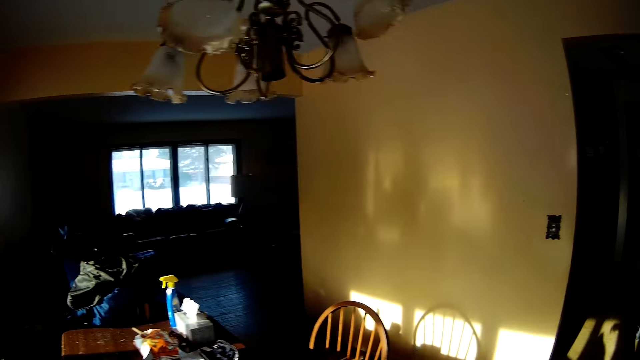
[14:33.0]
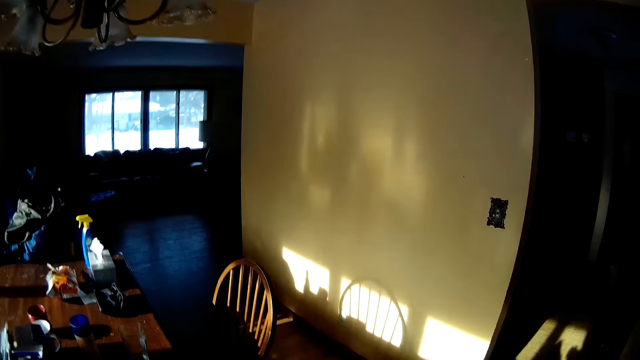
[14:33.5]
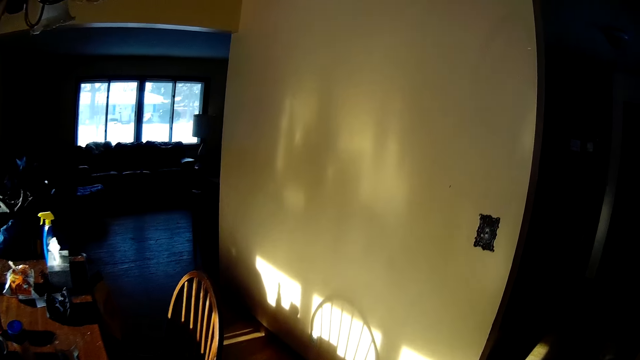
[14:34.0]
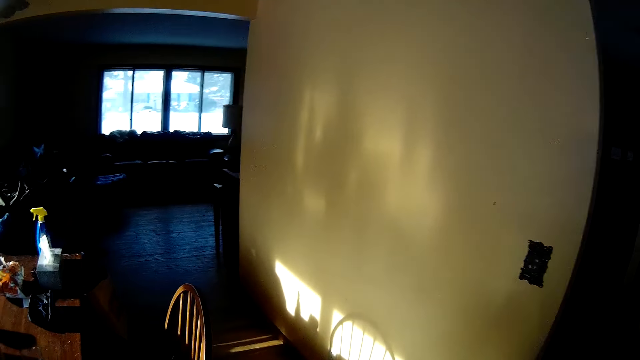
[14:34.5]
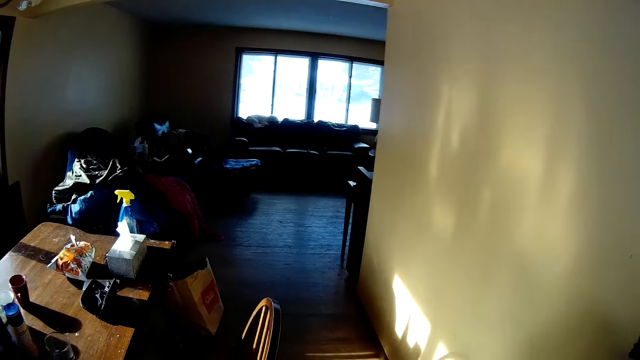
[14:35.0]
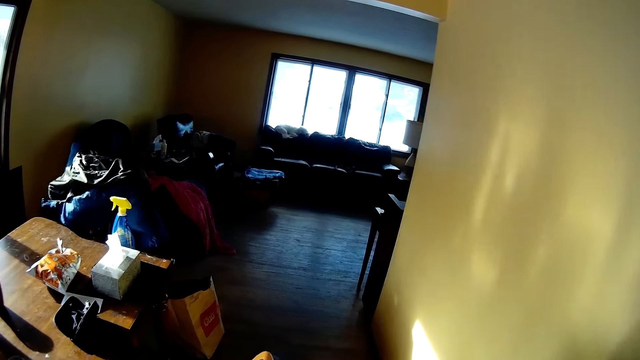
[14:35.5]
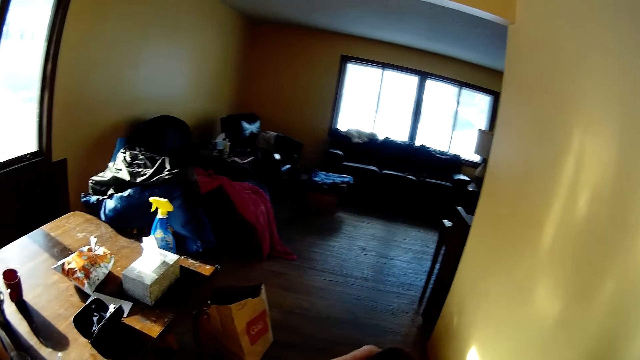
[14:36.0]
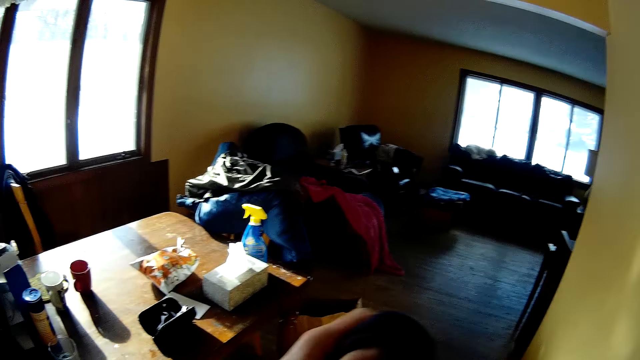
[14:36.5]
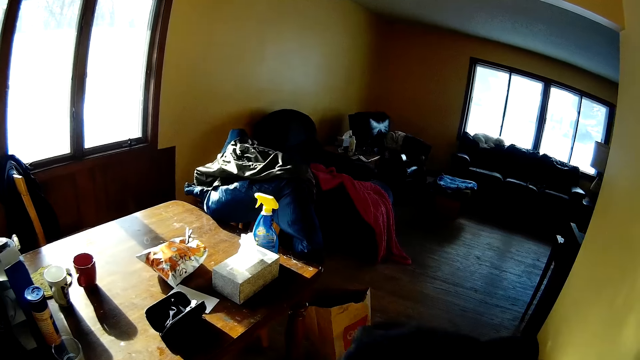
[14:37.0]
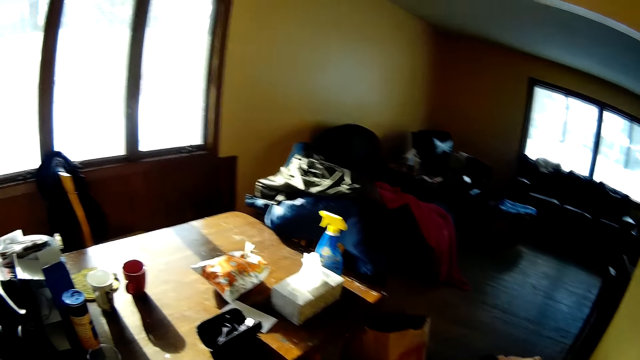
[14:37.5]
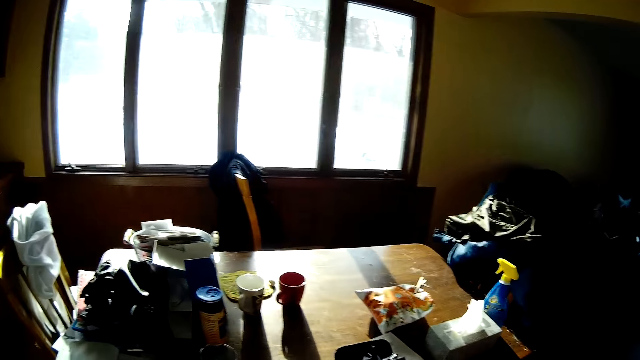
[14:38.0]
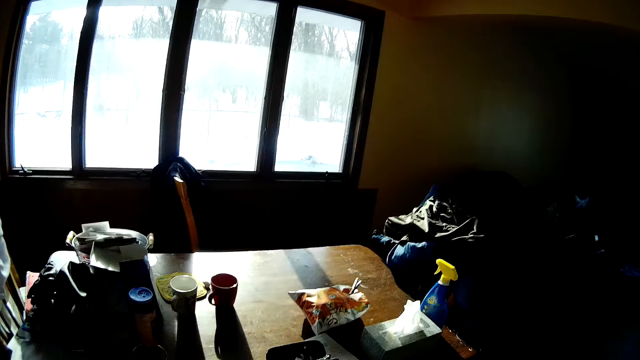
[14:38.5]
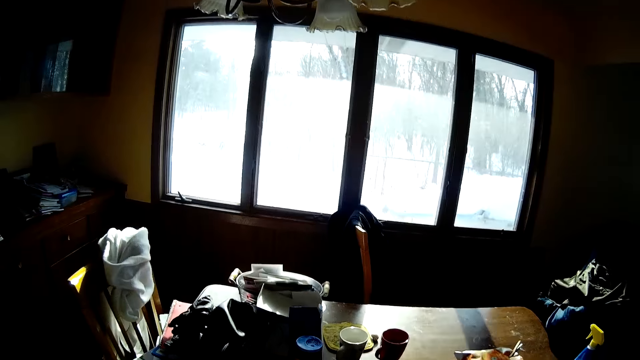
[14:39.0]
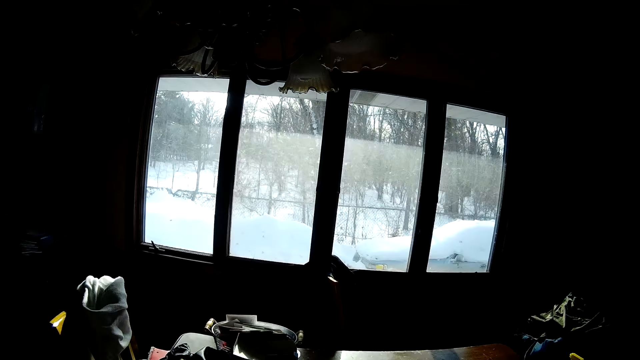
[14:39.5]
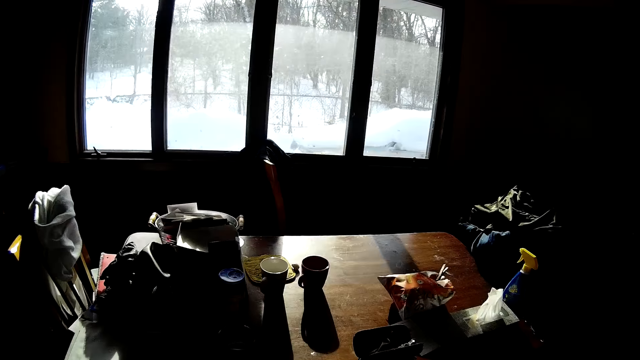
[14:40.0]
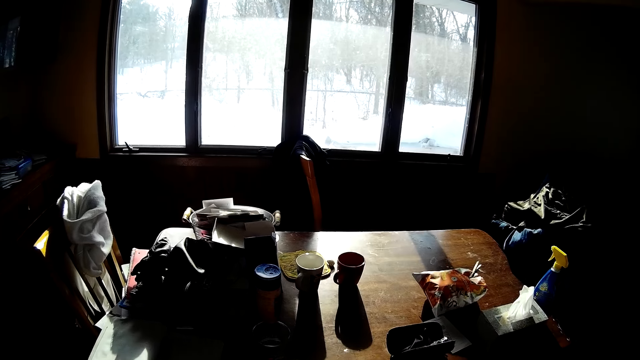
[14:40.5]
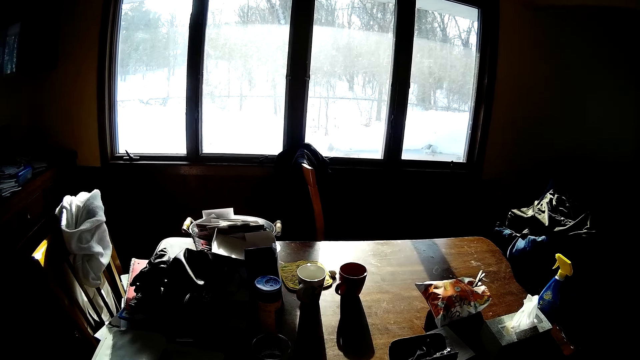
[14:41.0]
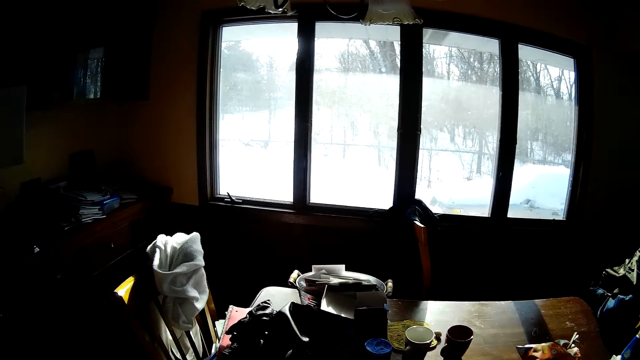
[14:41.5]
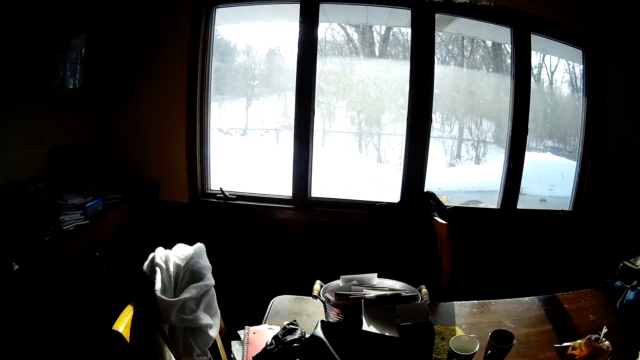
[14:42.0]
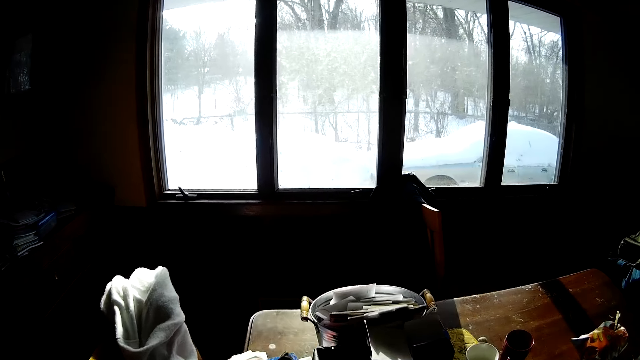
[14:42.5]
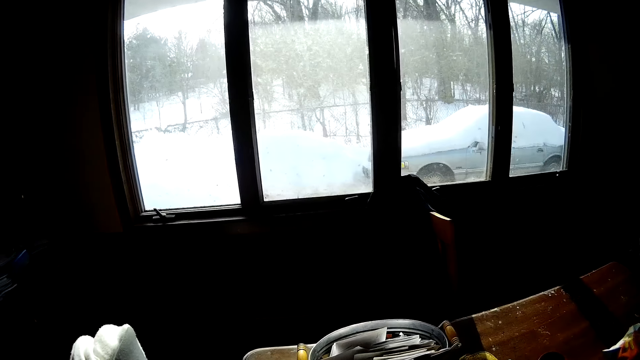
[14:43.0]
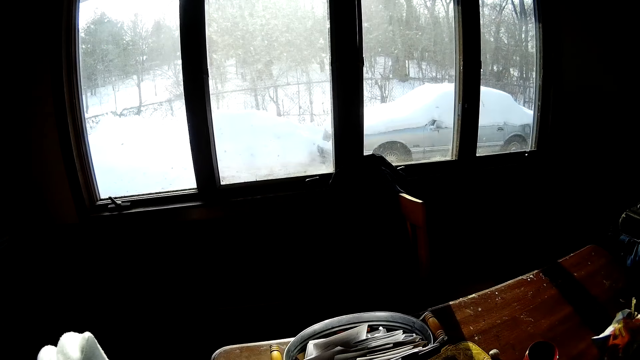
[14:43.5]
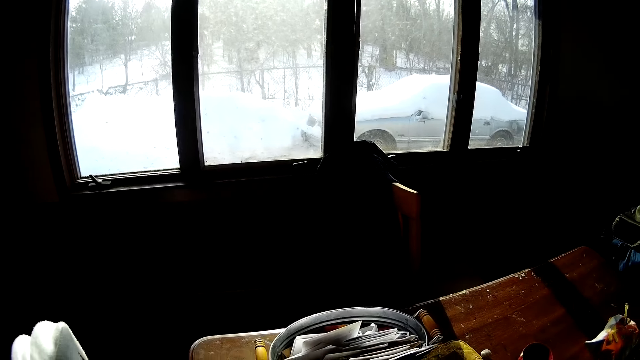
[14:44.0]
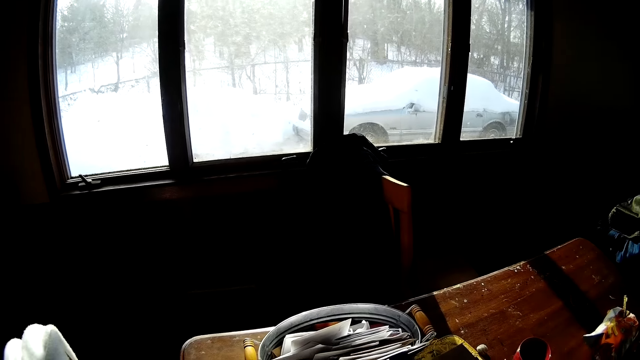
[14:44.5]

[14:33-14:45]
The camera wearer adjusts a cloth with her left hand. She lifts her hands. She looks around.

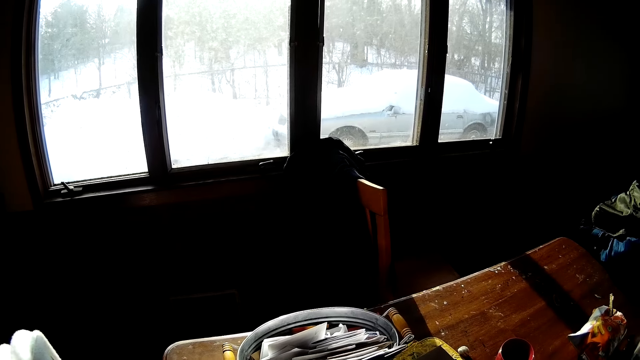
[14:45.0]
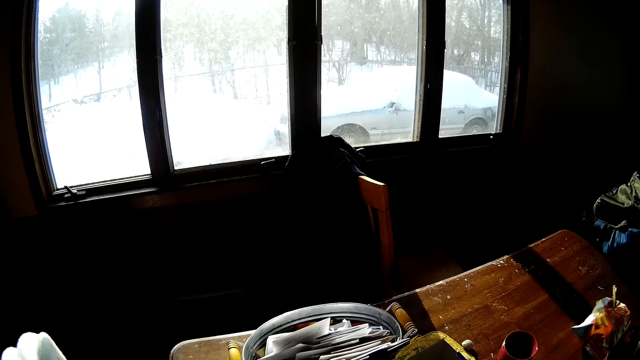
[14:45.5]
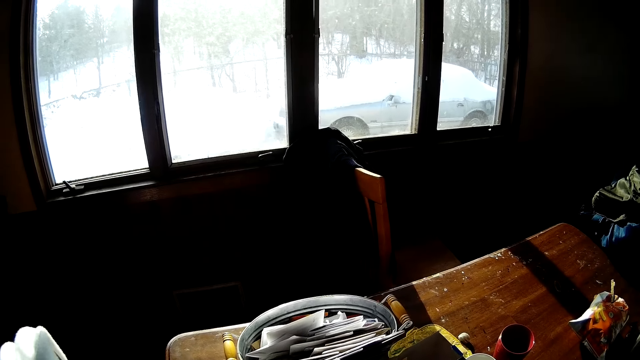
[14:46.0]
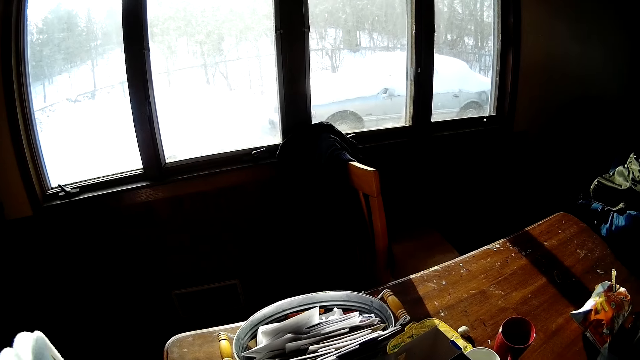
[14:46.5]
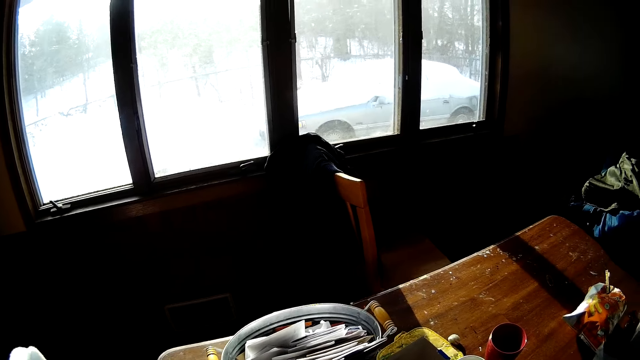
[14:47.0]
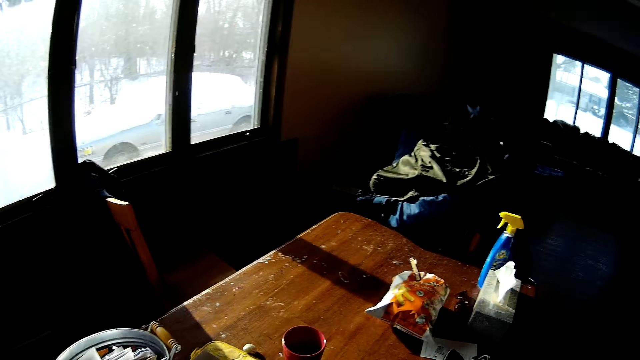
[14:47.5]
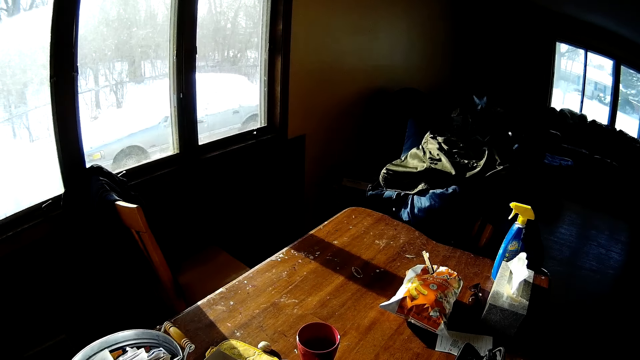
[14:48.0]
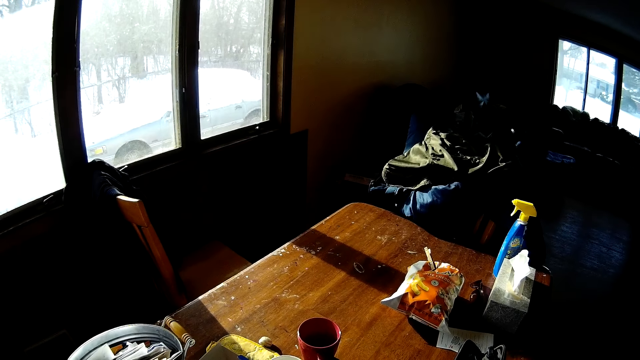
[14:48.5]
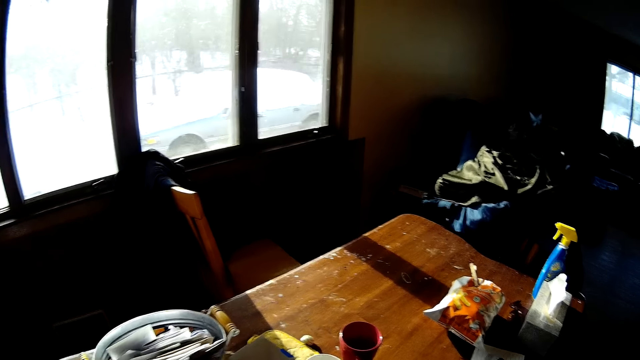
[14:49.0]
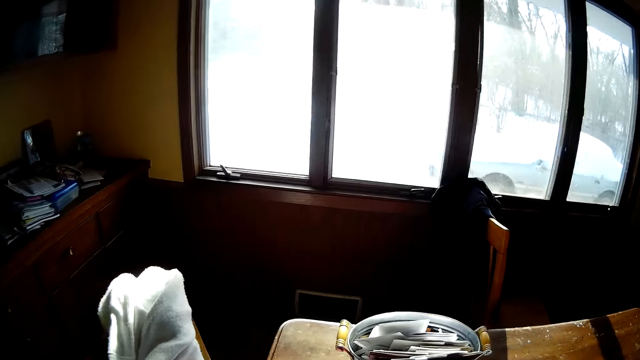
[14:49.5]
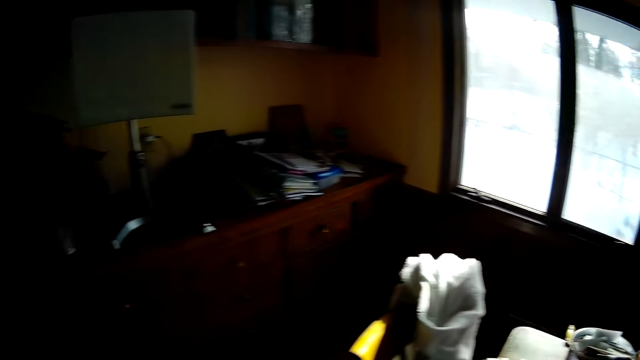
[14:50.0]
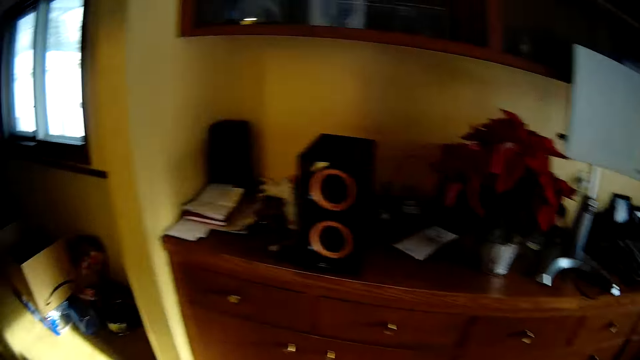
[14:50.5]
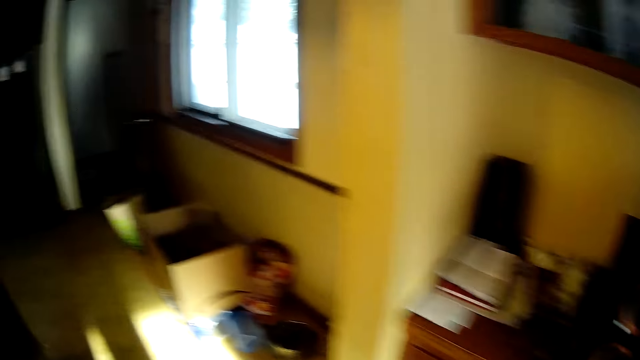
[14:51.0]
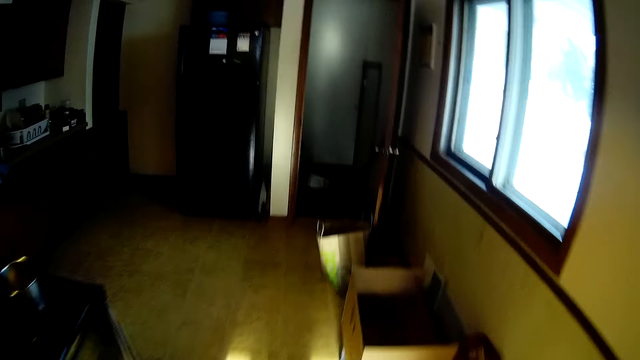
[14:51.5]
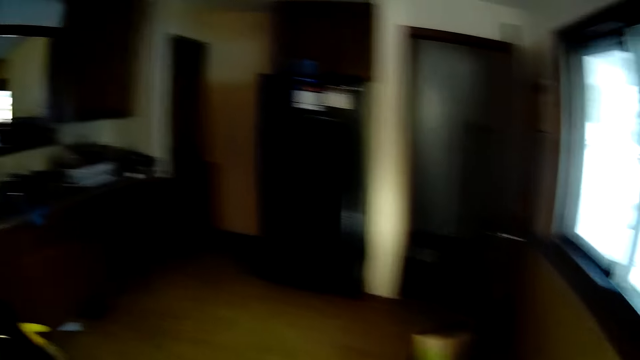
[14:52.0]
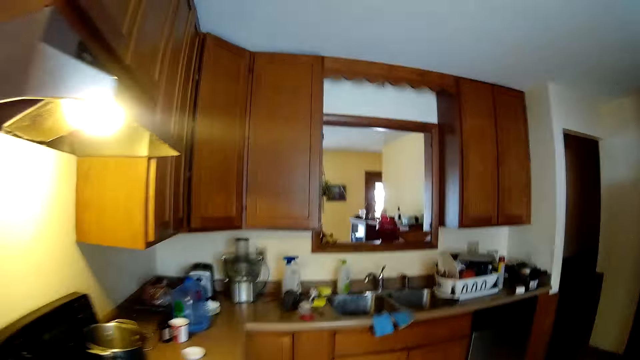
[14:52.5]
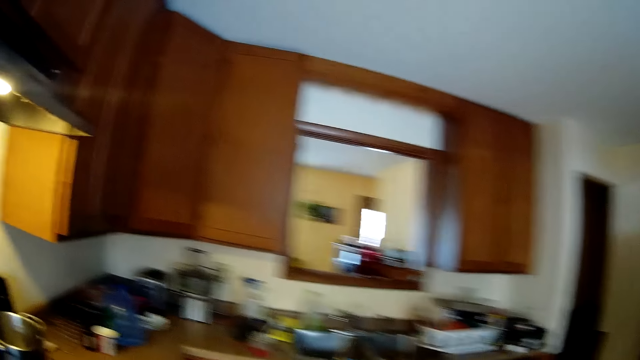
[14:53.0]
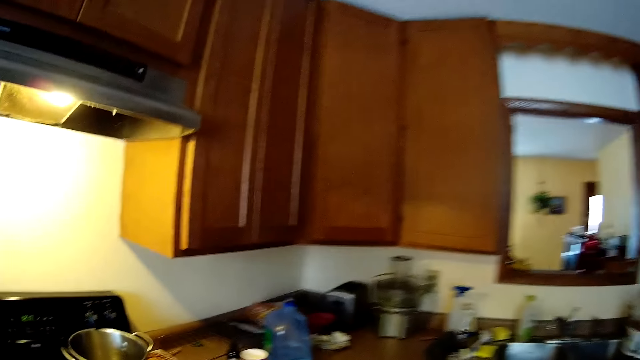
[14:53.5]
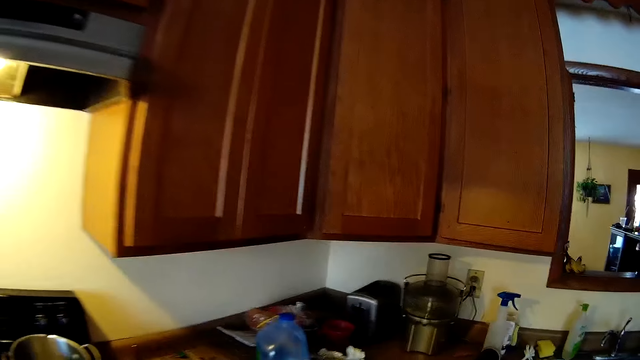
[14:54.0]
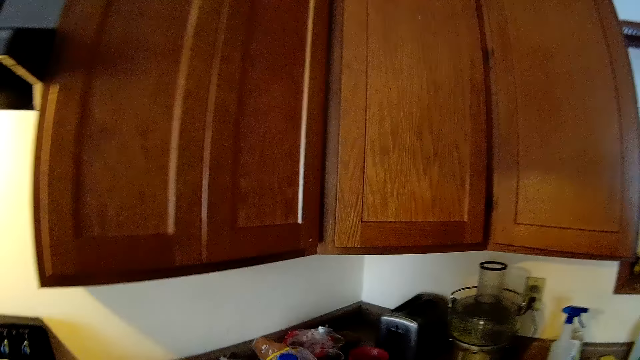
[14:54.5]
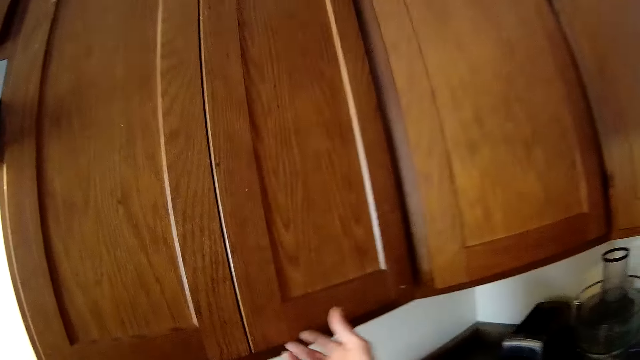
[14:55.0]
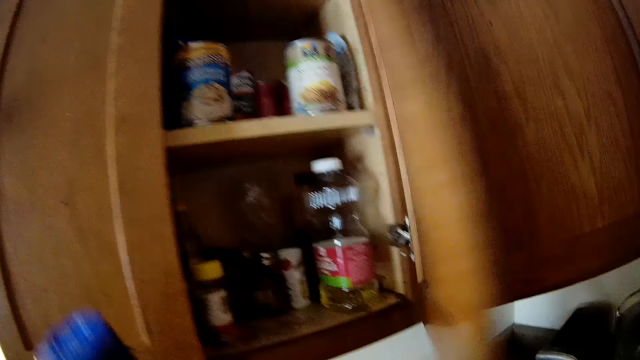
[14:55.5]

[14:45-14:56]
The camera wearer walks to a kitchen from the dining room. She walks around. She opens a cabinet with her right hand.
